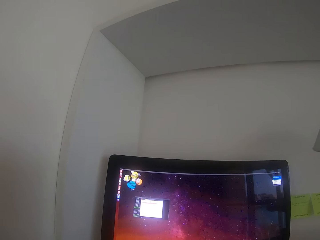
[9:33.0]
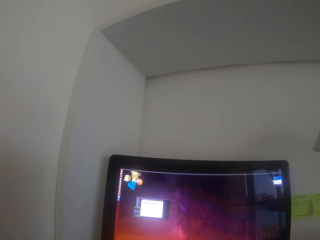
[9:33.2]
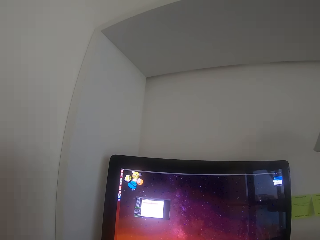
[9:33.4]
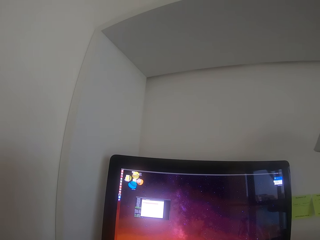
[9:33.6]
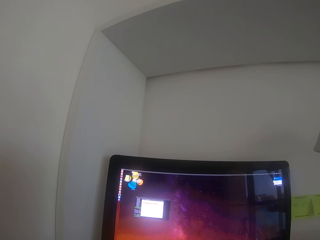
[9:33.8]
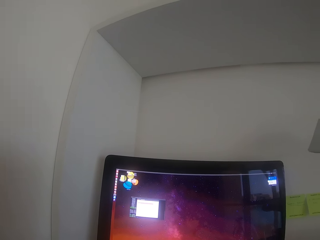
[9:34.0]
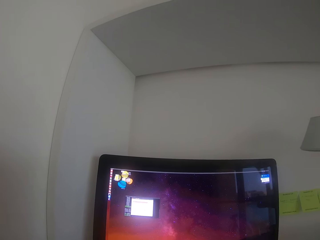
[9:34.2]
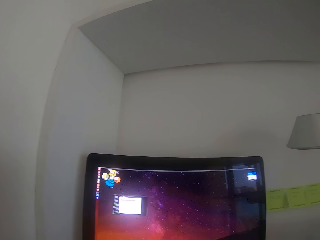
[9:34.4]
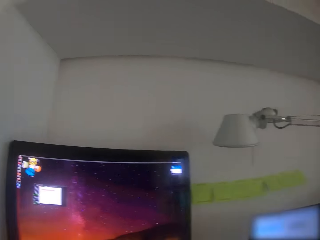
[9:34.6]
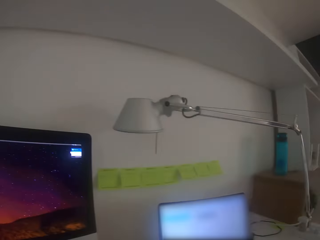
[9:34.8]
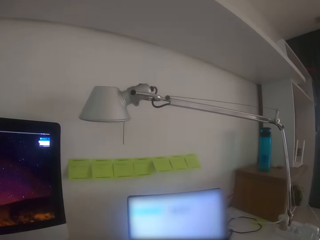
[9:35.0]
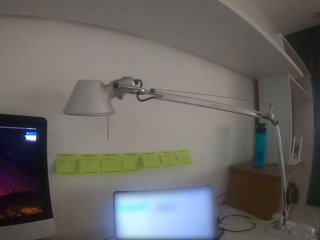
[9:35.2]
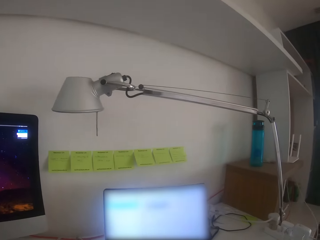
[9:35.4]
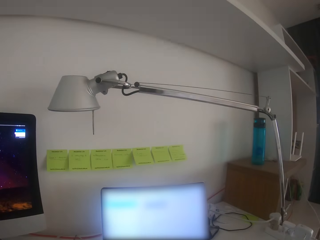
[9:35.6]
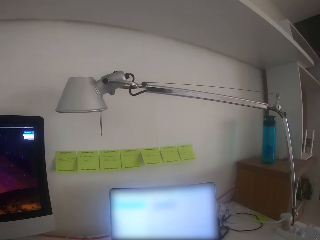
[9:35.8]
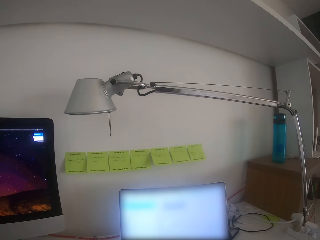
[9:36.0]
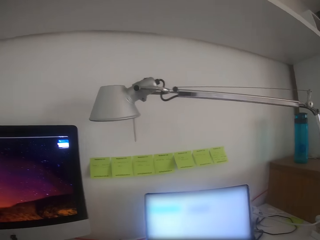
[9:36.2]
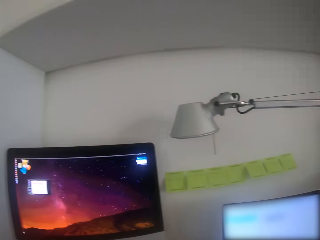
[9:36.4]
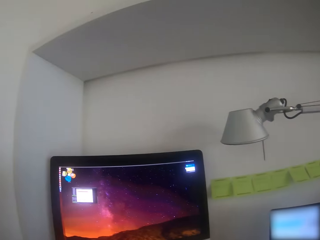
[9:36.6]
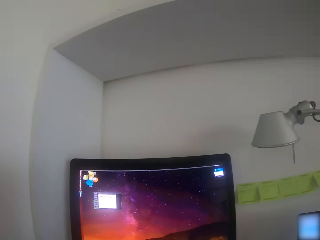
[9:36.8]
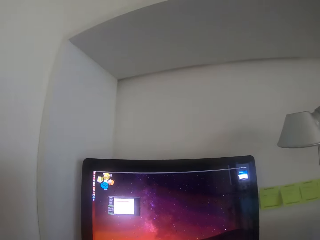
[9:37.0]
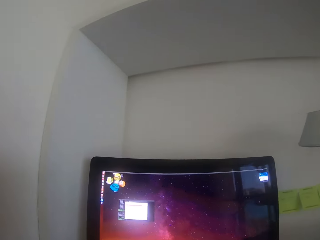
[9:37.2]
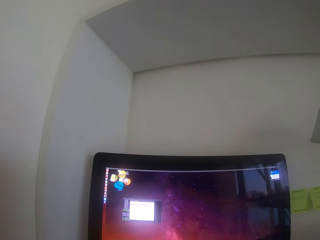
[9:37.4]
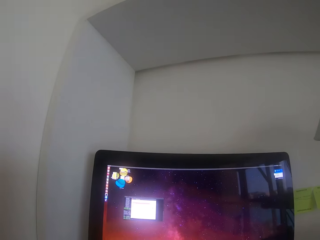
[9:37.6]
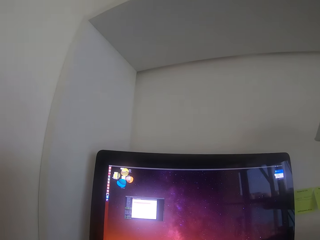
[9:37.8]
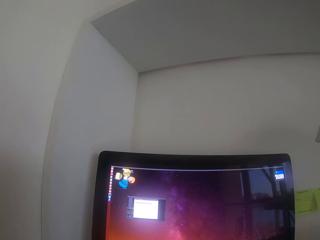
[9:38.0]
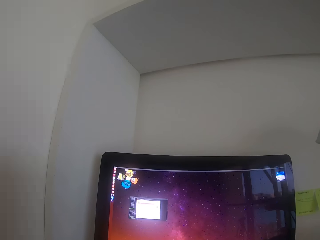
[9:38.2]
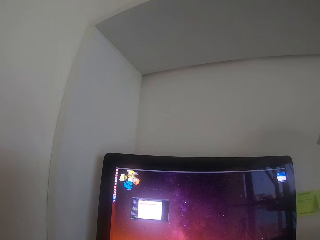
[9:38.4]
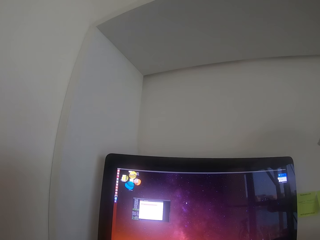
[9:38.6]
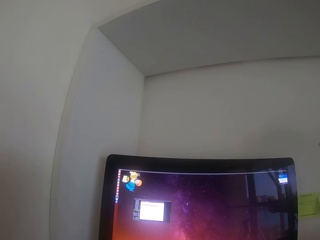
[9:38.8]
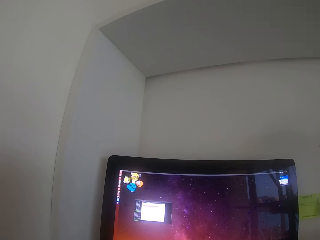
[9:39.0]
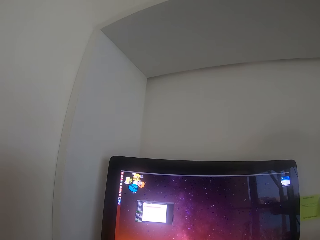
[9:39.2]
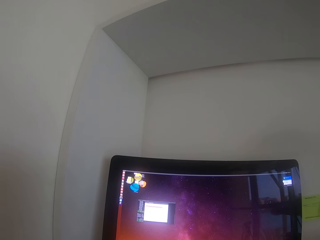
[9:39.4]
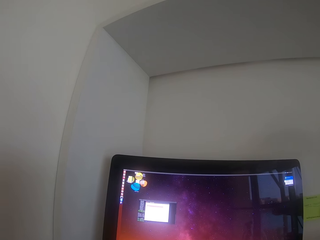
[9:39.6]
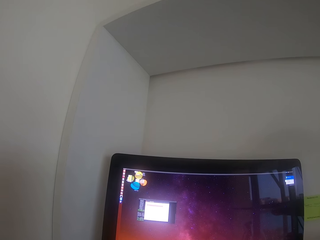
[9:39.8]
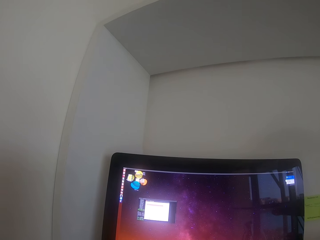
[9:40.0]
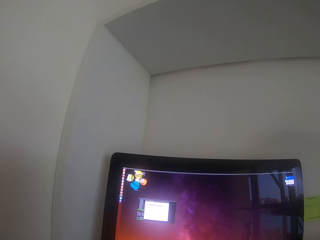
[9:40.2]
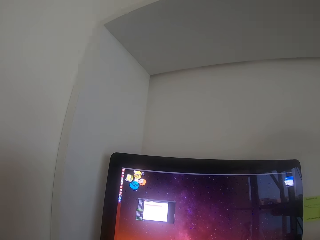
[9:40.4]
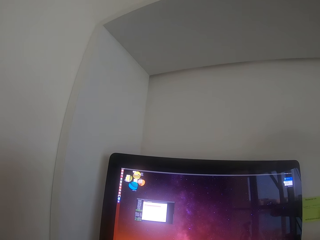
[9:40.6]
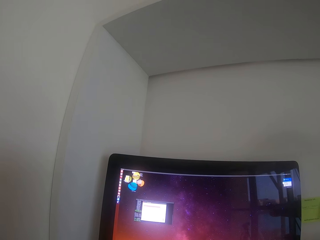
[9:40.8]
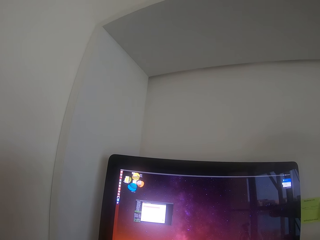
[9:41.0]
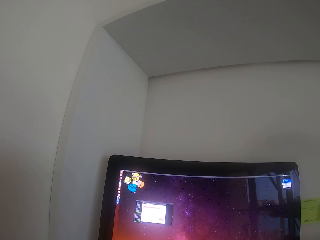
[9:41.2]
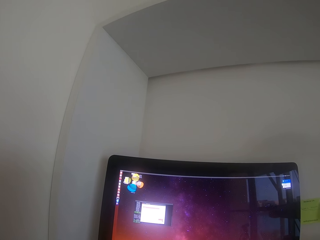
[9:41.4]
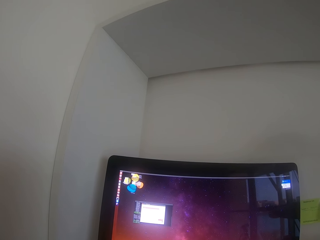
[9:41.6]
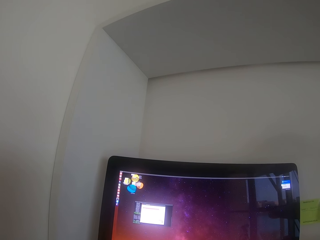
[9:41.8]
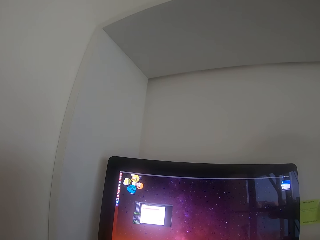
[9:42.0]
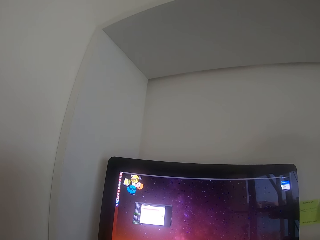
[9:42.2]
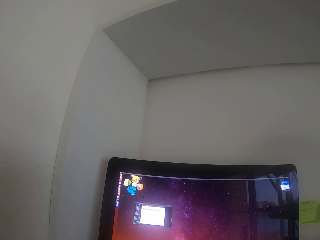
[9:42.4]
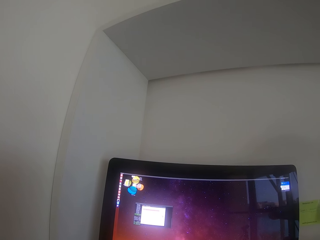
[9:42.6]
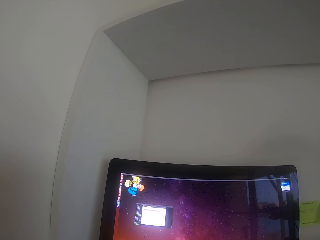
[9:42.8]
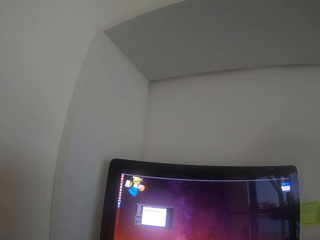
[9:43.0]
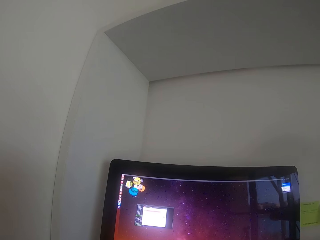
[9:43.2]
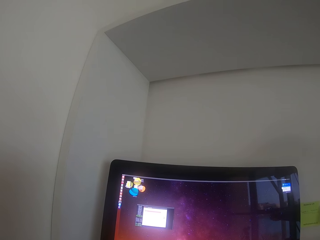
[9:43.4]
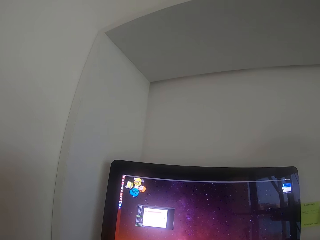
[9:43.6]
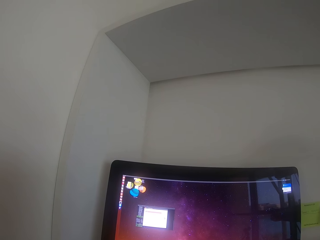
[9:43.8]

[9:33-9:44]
The camera wearer turns right. They turn left. They operate the monitor.

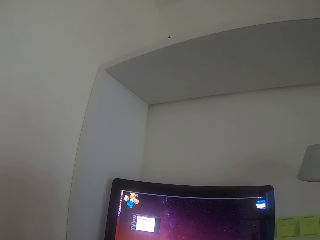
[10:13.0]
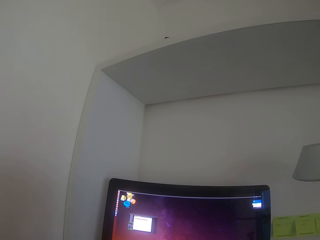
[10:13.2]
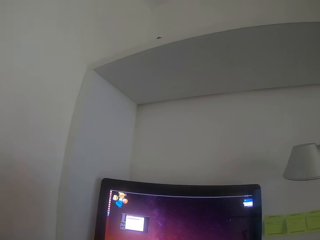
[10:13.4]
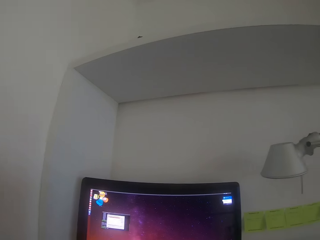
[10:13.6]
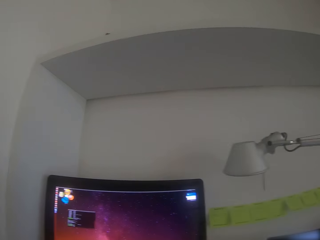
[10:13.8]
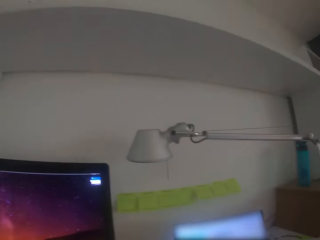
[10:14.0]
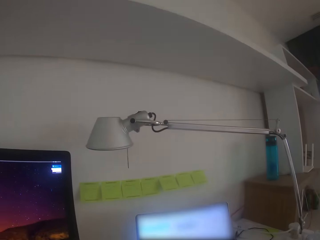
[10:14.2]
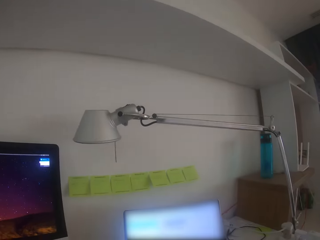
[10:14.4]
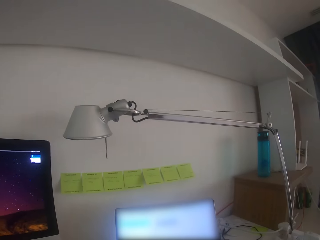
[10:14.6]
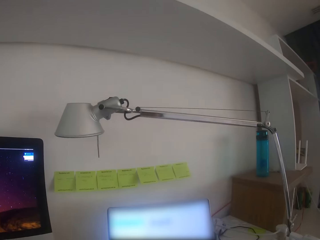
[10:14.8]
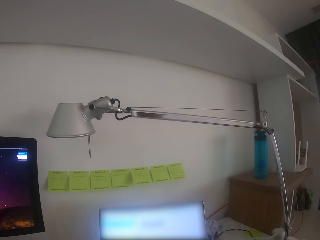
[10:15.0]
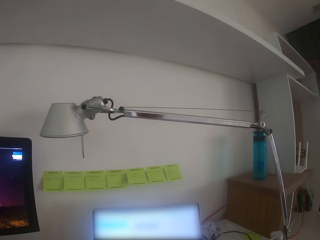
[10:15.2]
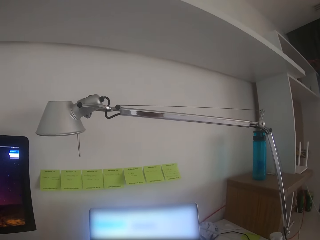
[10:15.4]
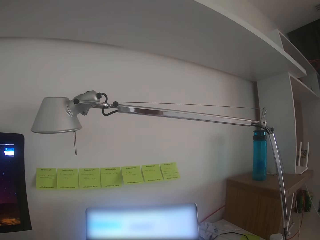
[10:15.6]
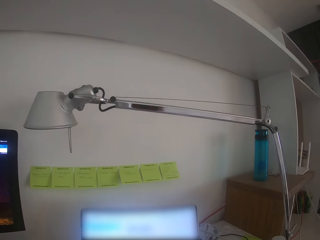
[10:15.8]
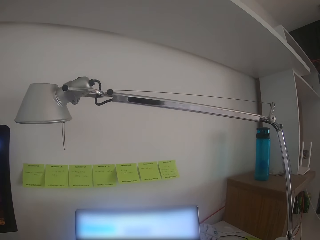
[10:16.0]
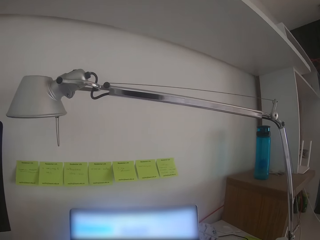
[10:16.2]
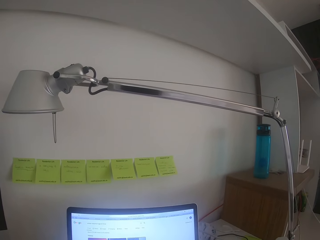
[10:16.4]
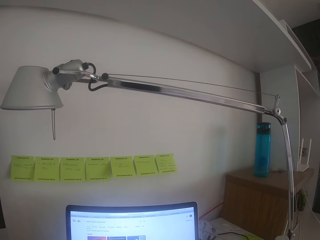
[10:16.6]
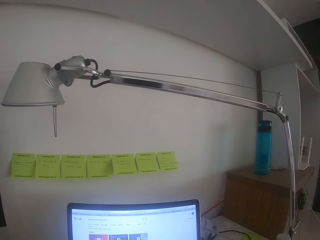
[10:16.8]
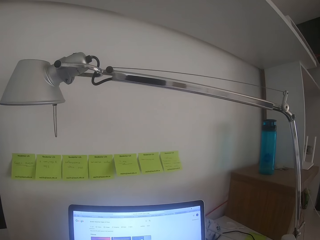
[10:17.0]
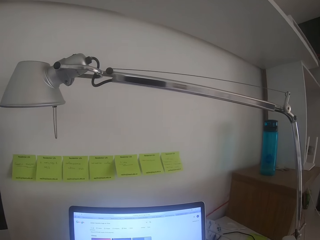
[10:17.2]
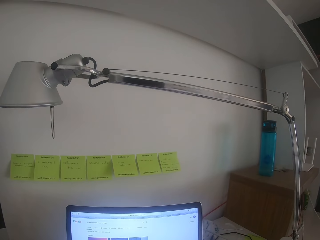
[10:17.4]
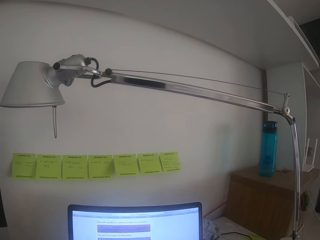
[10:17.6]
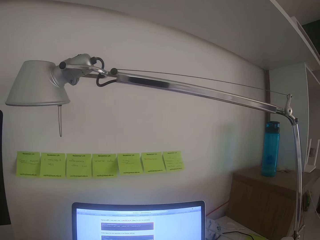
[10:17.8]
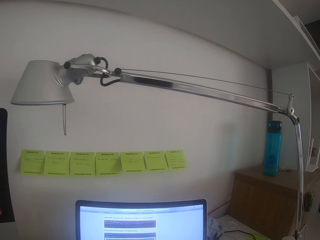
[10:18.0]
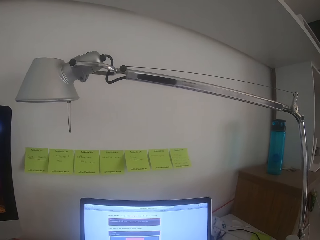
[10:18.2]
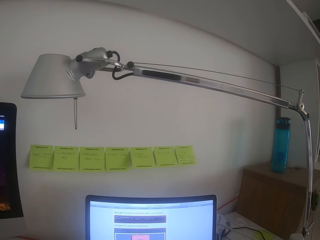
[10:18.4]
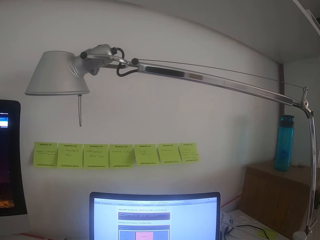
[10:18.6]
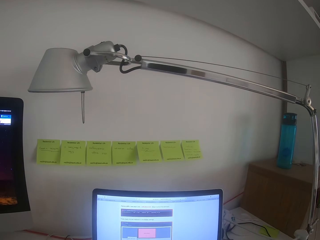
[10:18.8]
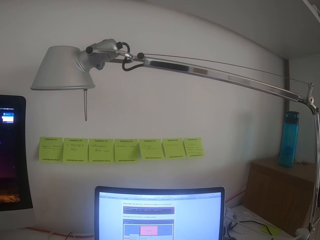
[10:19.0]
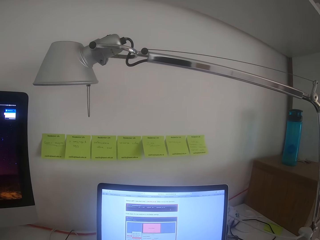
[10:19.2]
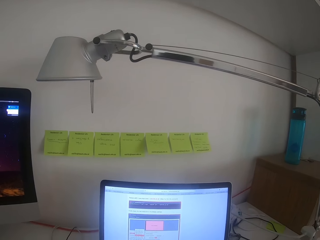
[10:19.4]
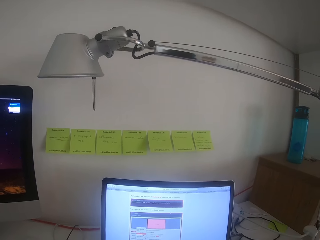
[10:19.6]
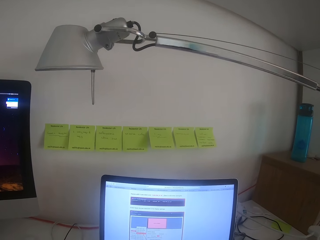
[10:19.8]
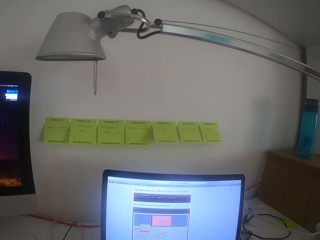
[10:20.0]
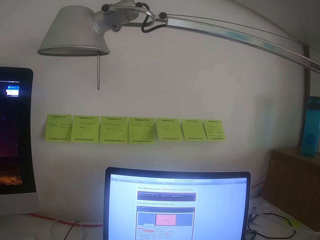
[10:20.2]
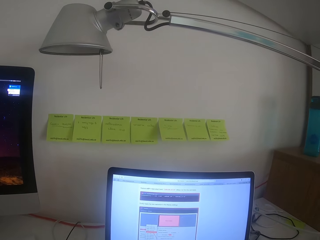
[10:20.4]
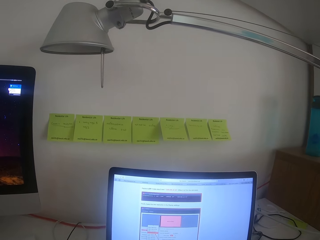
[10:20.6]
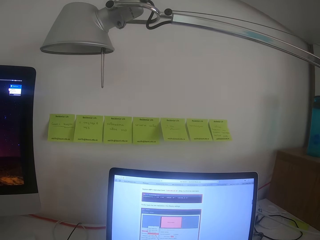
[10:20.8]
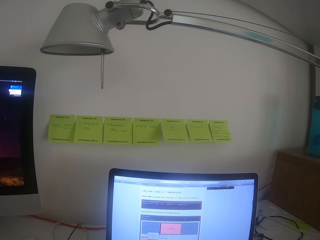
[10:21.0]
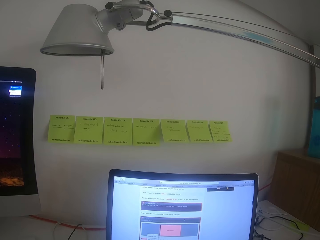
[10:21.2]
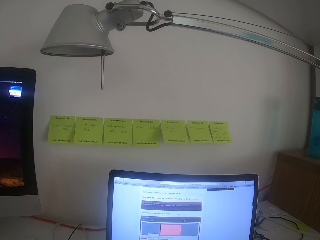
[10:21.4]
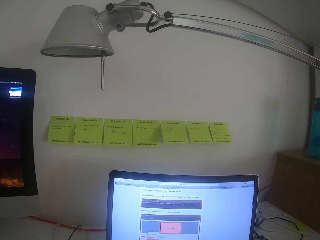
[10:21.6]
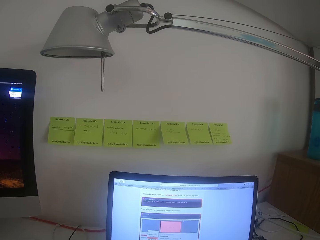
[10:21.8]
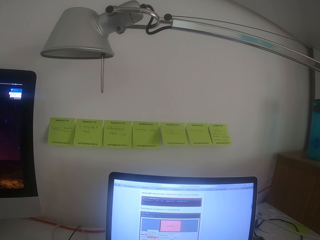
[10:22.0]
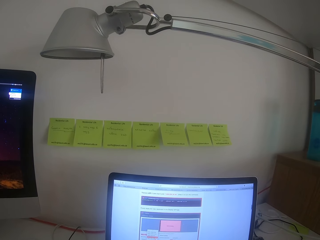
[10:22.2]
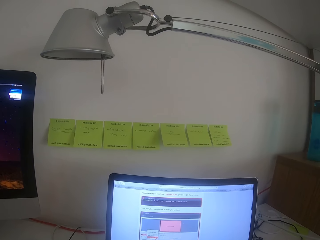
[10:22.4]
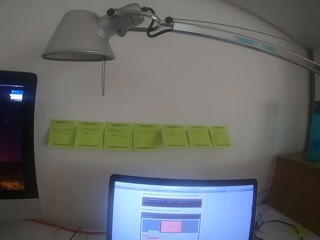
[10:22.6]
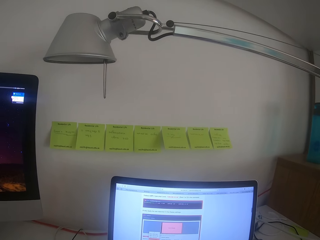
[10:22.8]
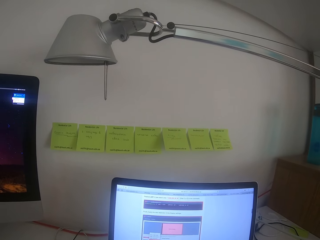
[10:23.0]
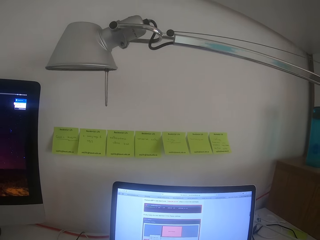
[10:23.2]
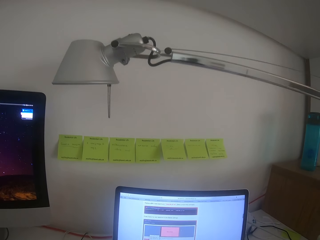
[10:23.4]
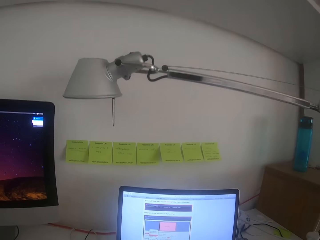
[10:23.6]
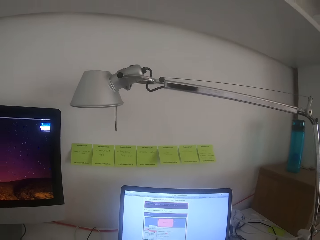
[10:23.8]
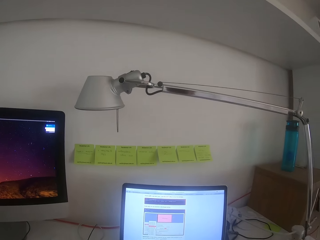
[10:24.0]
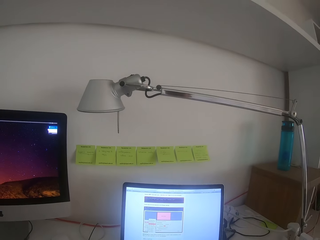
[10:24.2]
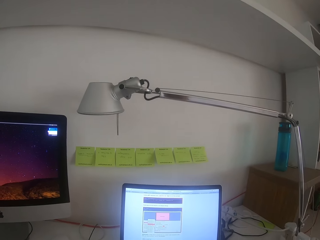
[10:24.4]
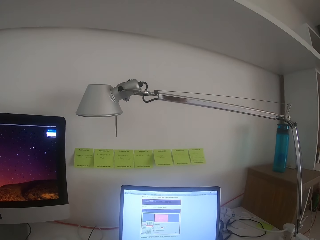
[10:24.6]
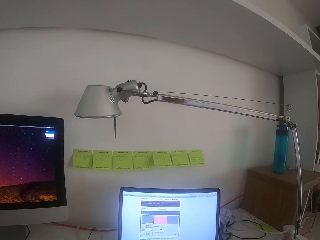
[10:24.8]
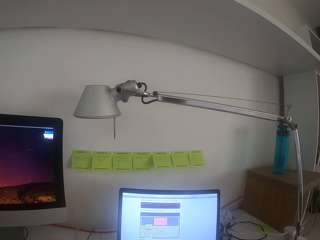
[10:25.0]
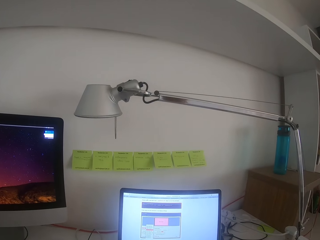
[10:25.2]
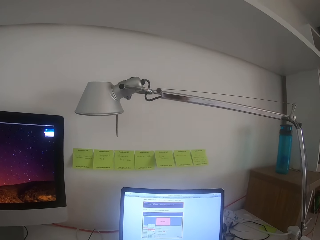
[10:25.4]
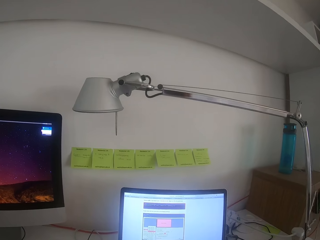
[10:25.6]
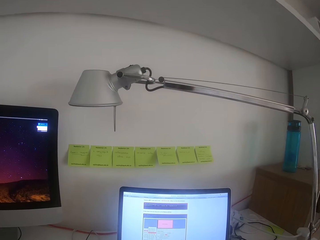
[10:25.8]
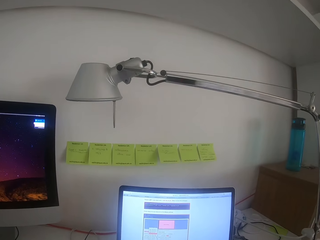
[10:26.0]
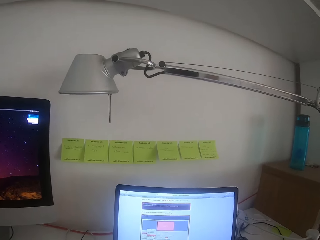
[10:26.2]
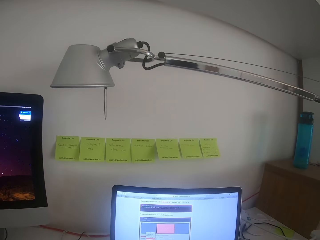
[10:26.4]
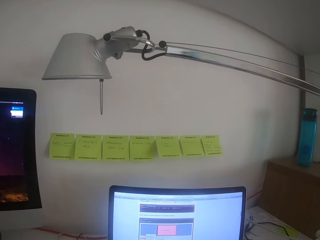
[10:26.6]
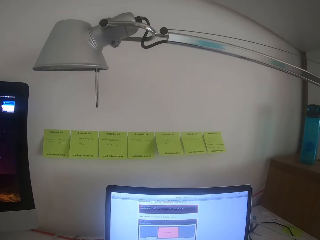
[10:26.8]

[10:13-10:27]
The camera wearer turns right. They operate the laptop. They type on the keyboard.
